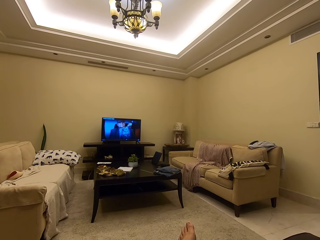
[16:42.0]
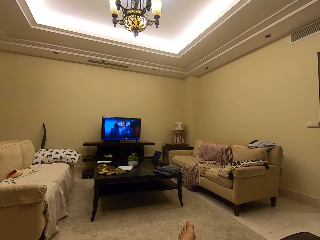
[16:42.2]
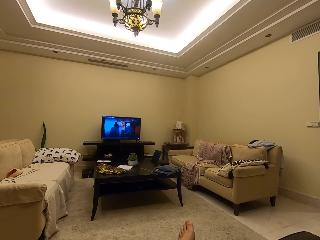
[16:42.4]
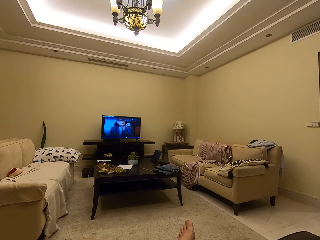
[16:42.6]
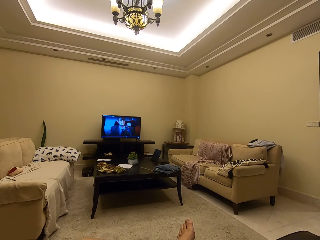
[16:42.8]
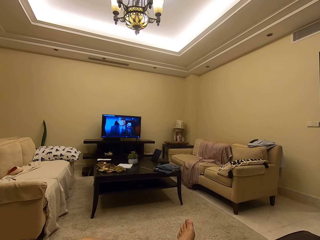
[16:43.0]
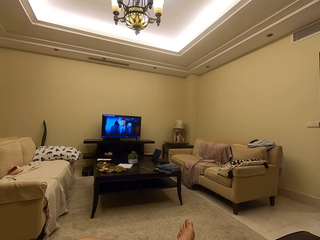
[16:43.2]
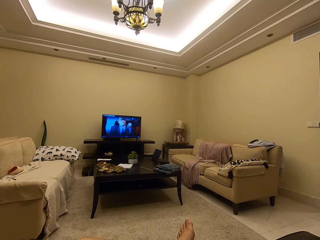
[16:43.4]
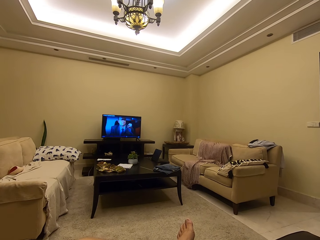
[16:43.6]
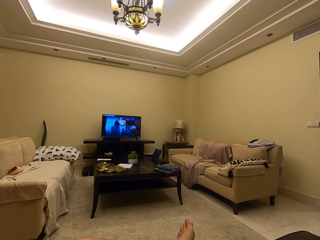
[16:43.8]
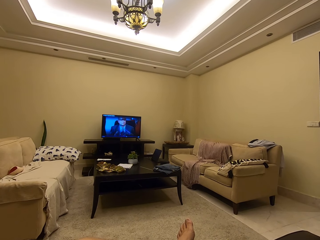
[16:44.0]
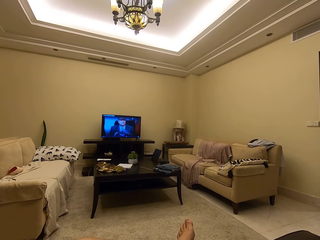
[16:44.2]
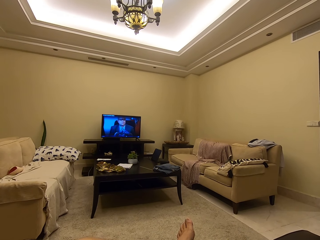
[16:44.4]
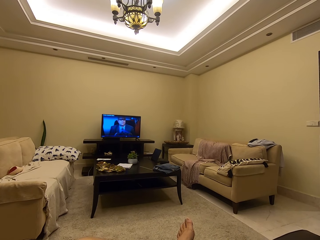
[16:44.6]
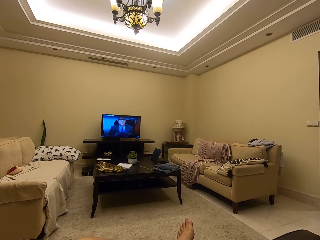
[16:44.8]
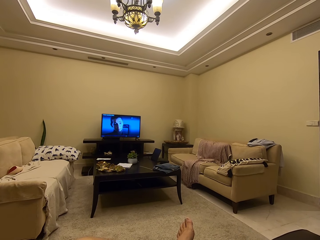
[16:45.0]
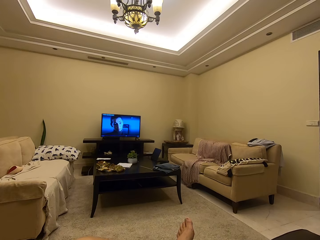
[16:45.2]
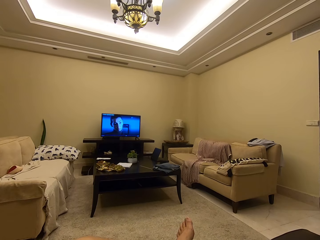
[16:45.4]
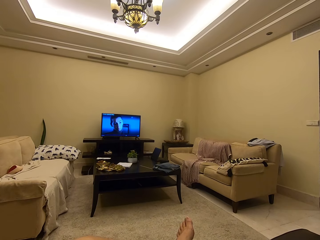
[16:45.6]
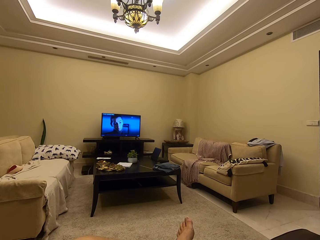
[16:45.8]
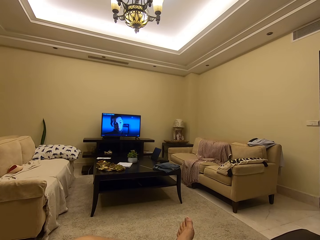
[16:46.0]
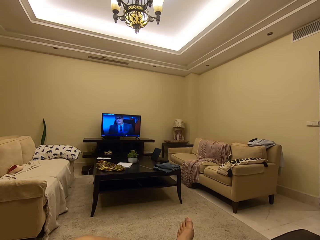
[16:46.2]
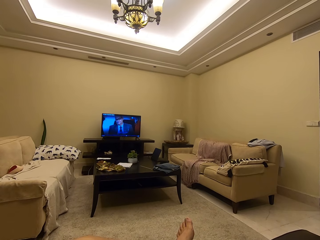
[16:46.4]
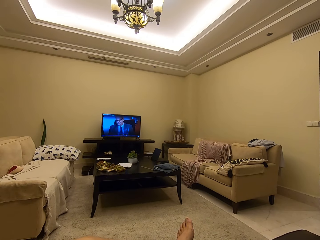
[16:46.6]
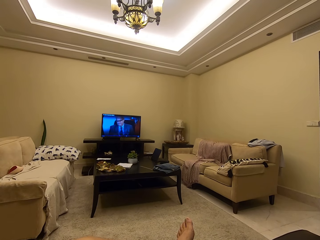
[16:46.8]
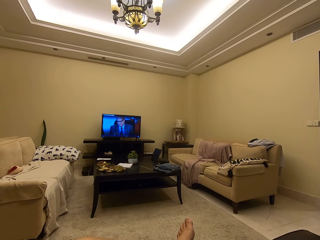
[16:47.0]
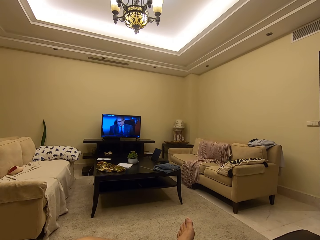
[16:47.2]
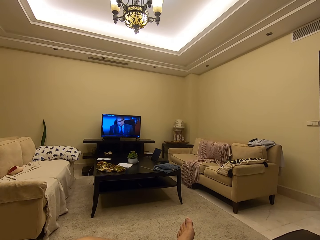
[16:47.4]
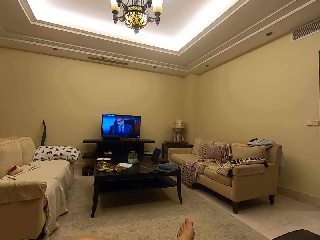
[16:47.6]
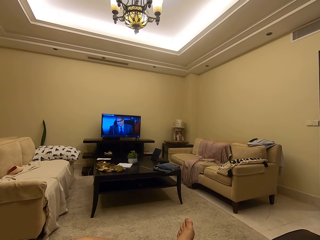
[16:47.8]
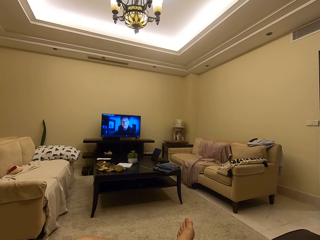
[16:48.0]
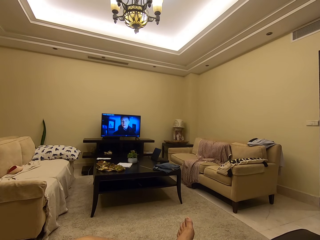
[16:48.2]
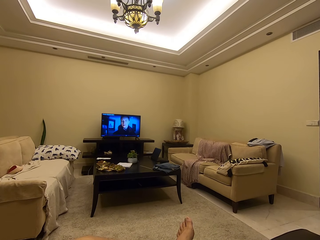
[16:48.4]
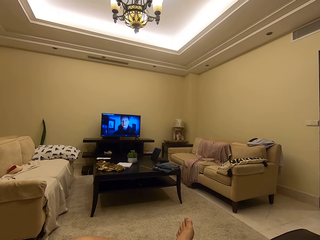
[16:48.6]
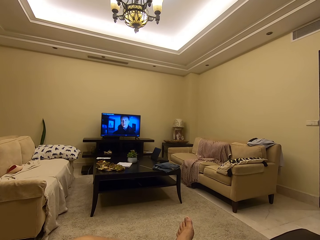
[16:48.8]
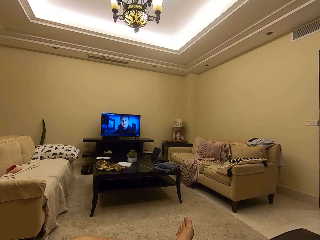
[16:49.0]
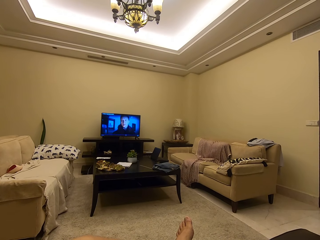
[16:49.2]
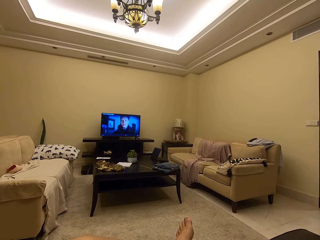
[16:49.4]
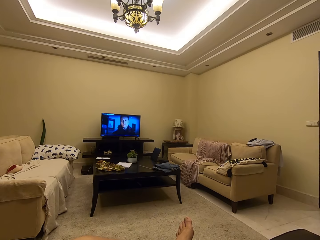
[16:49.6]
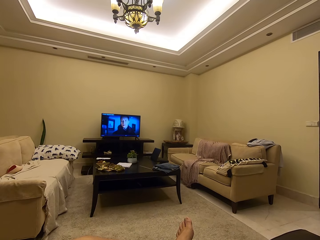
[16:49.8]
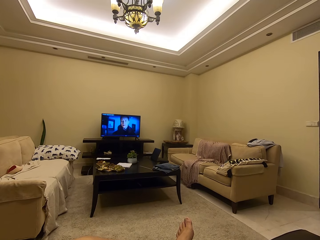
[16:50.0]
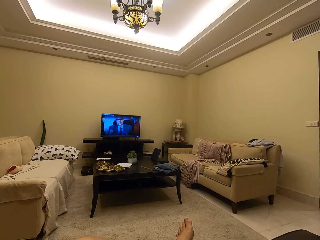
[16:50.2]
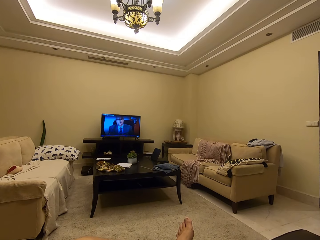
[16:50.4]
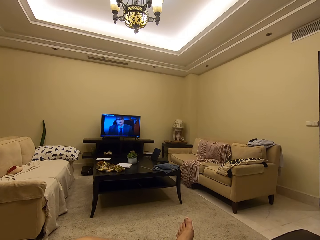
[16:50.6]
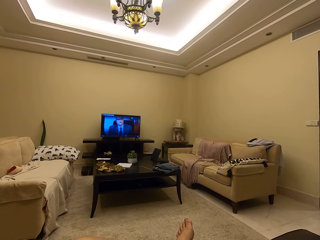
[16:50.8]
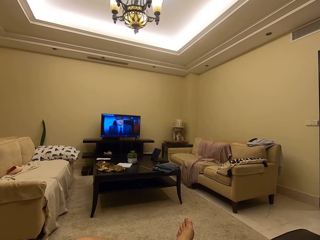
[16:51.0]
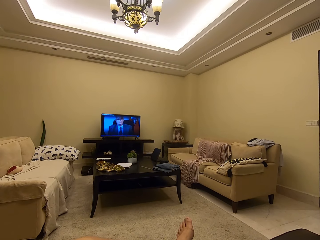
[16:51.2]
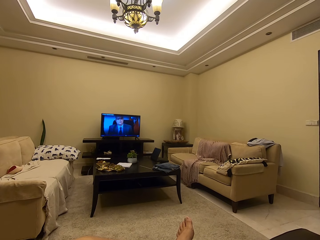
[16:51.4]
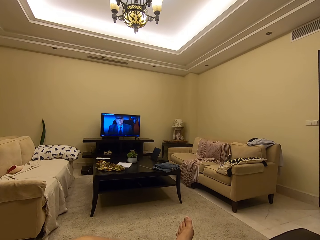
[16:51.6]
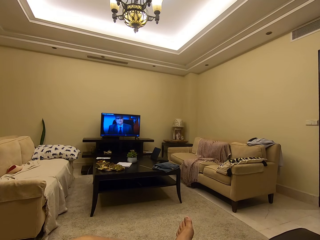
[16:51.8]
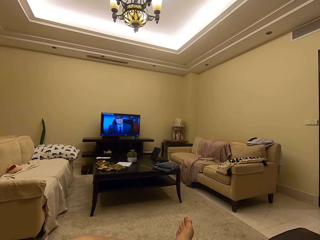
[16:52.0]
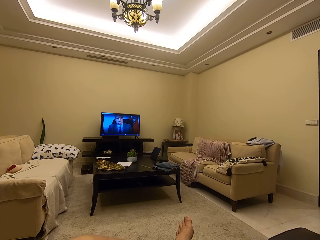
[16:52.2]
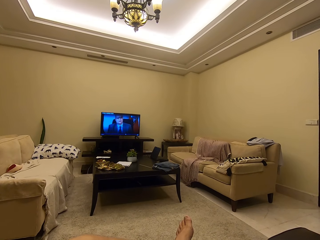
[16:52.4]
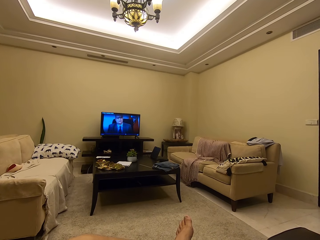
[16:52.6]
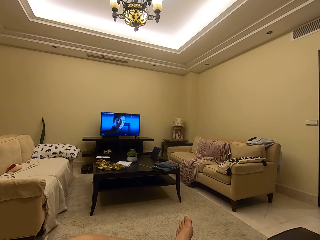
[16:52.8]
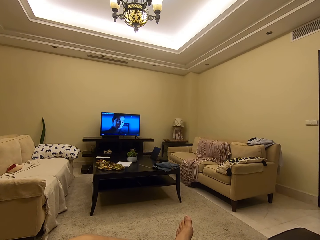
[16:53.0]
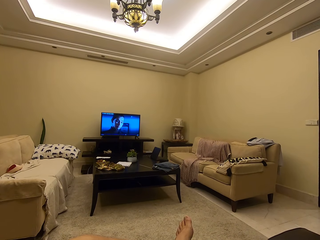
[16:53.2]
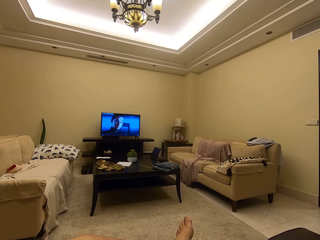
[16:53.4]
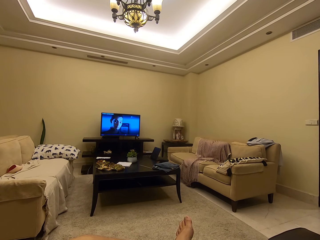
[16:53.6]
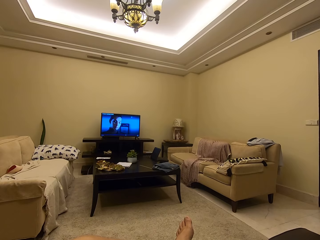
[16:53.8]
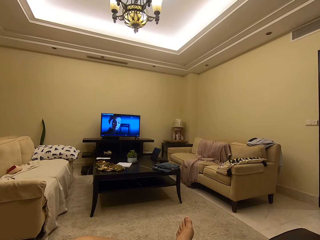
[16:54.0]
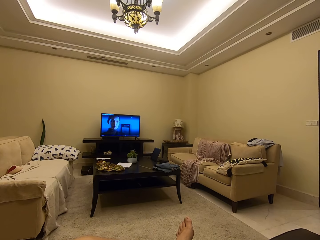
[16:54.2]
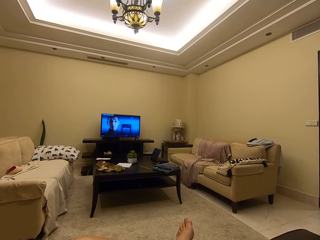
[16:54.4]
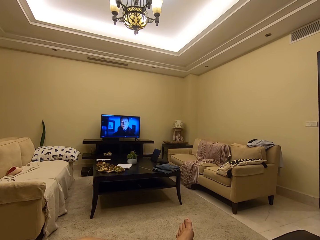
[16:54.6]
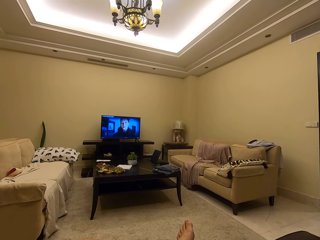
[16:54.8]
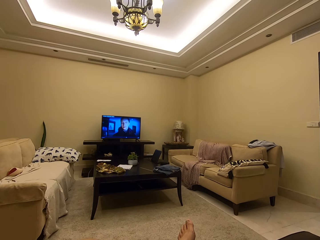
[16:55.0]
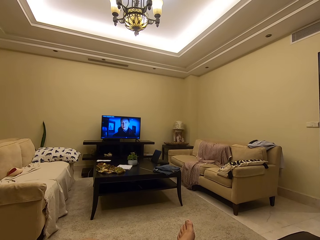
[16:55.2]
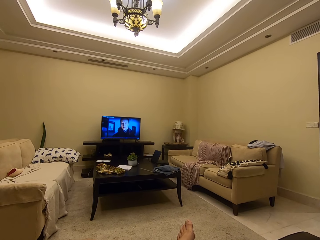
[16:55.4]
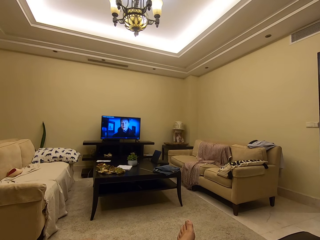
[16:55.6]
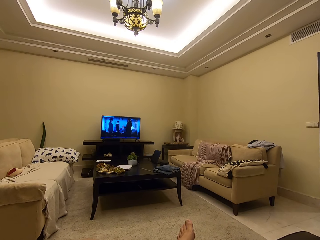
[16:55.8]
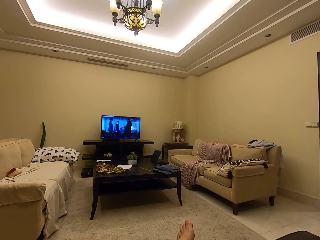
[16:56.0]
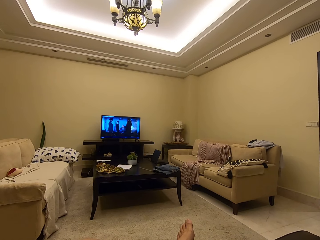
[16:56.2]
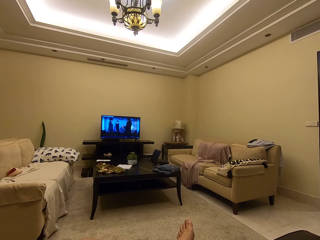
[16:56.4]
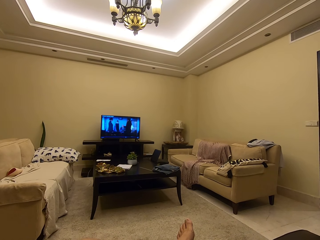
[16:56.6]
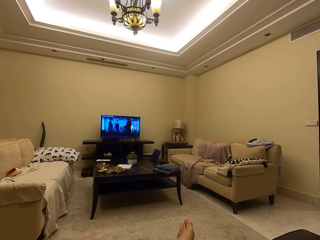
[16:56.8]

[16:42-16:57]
The camera wearer watches the TV on the couch.

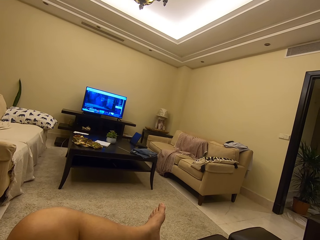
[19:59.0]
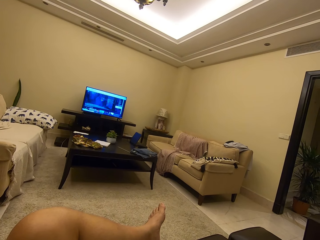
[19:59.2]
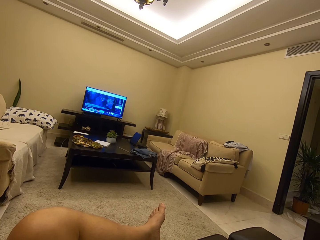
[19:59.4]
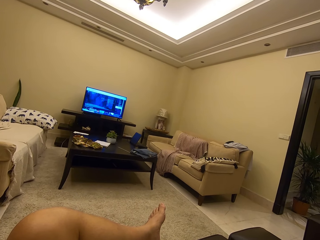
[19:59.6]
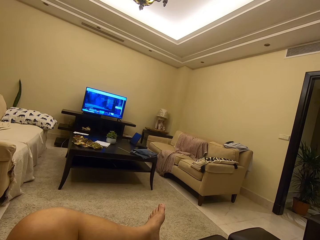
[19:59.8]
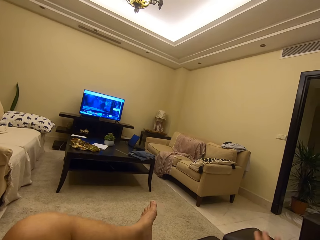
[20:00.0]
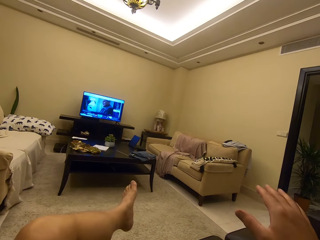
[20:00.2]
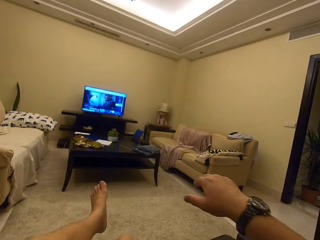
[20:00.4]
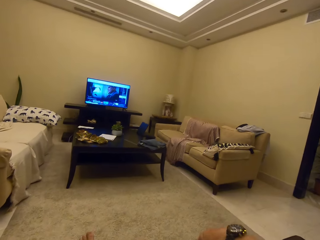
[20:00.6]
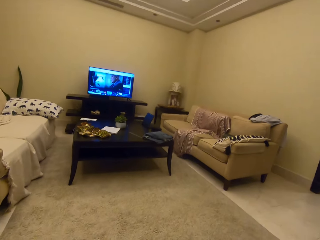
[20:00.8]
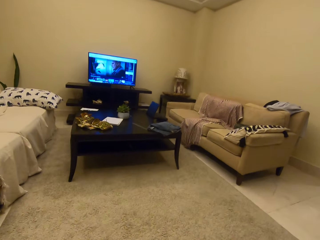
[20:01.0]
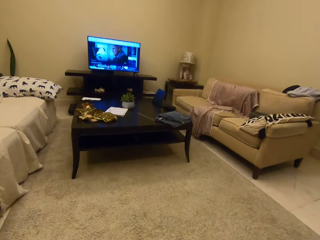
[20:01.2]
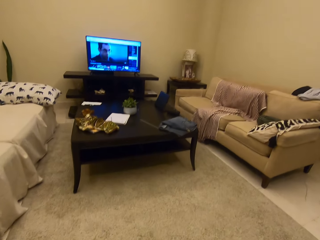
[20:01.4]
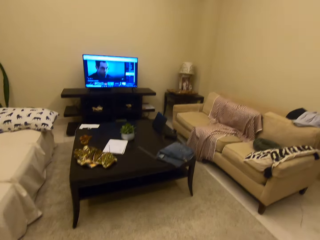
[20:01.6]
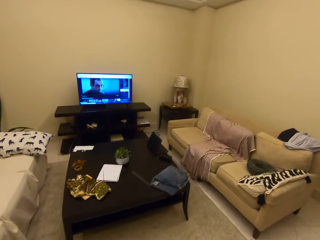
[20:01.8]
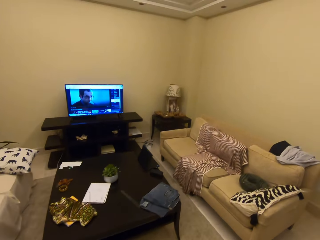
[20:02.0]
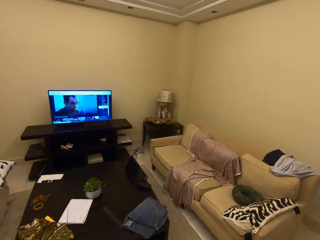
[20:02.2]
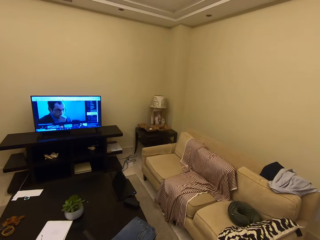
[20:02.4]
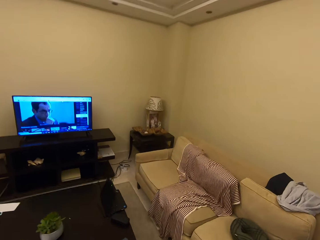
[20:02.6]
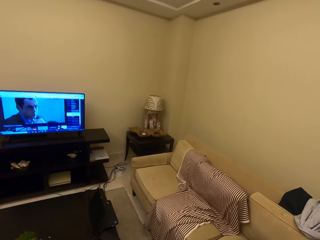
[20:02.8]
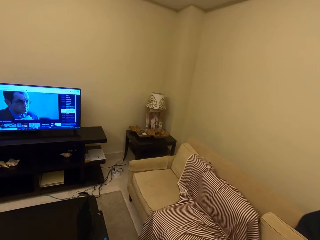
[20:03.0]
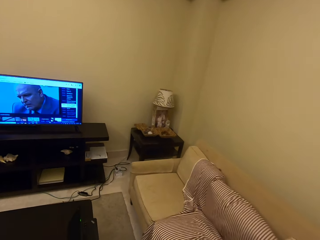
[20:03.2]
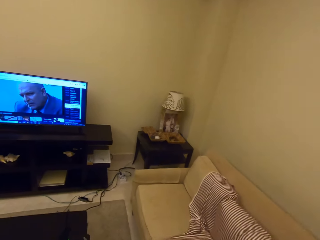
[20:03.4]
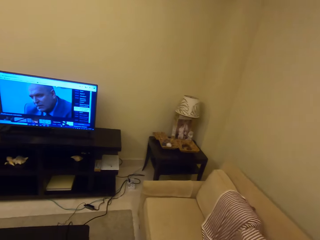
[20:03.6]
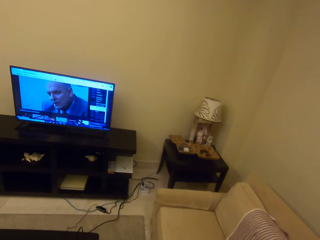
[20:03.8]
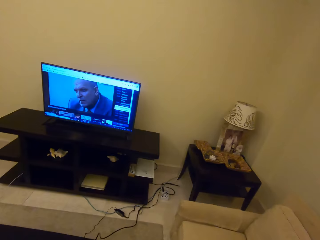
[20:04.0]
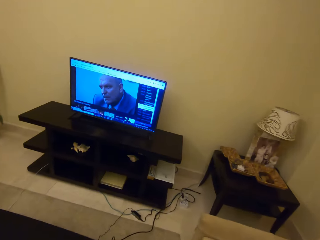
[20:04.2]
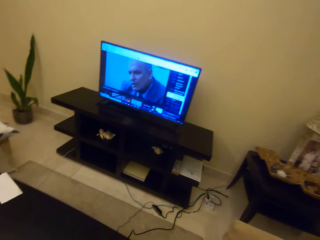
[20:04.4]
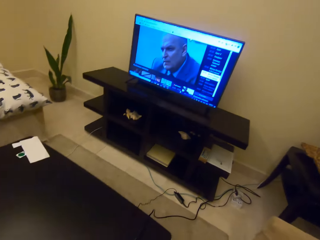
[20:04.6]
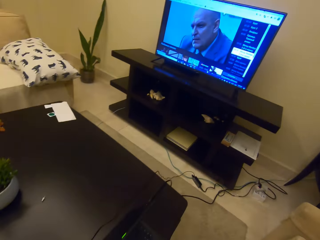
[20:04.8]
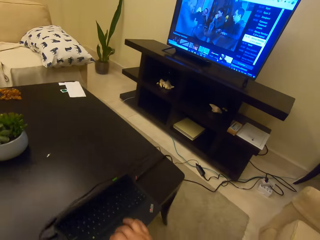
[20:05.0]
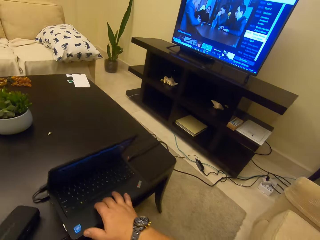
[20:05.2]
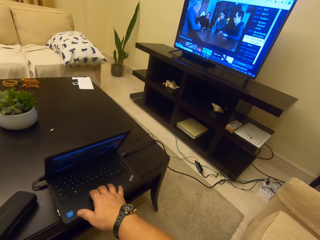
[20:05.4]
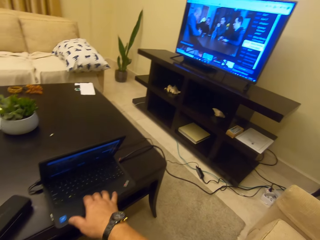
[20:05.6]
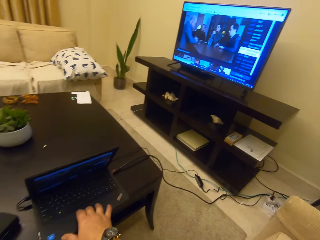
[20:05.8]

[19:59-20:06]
The camera wearer walks to the table with a laptop. They operate the laptop.
